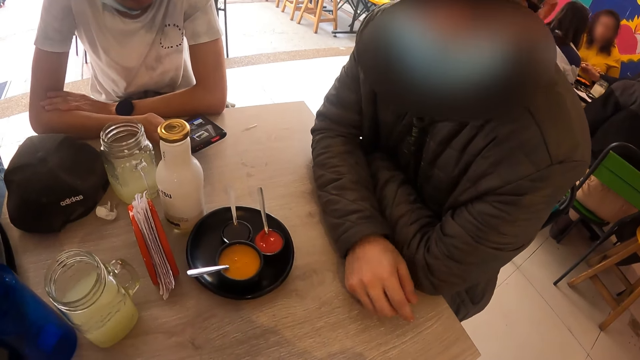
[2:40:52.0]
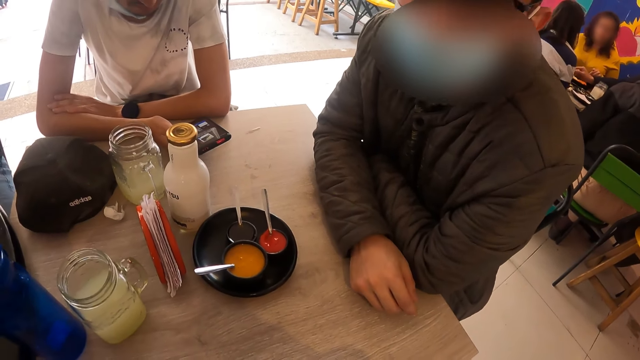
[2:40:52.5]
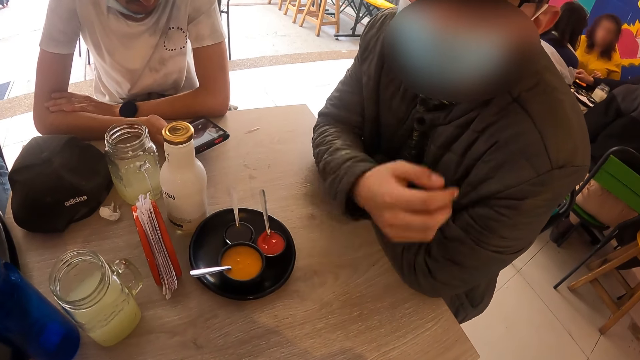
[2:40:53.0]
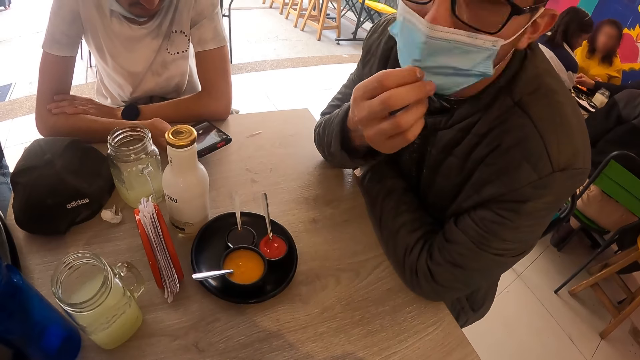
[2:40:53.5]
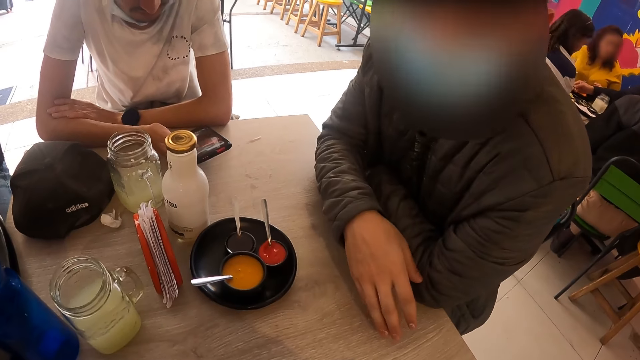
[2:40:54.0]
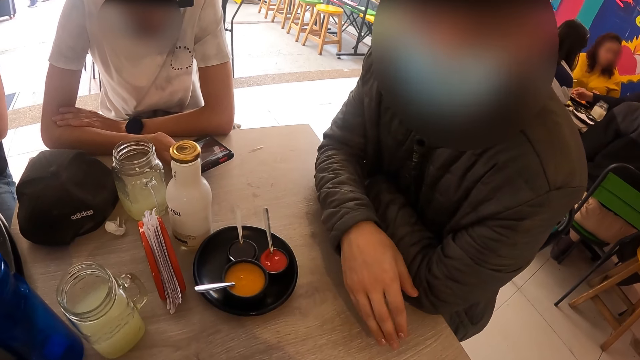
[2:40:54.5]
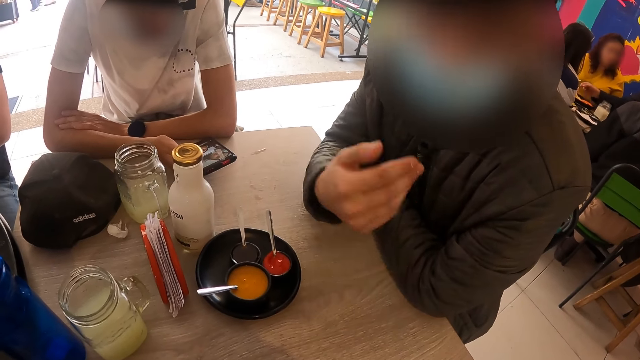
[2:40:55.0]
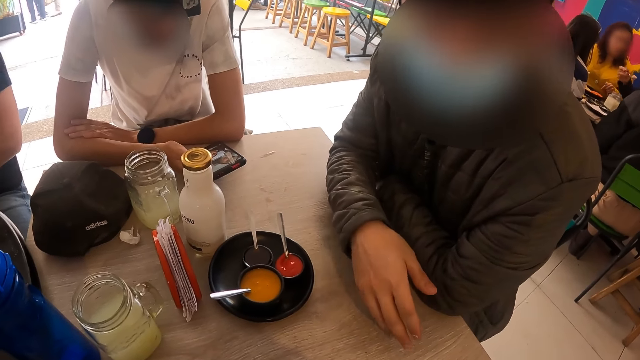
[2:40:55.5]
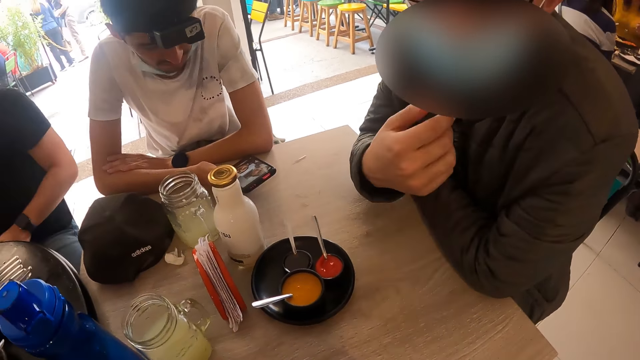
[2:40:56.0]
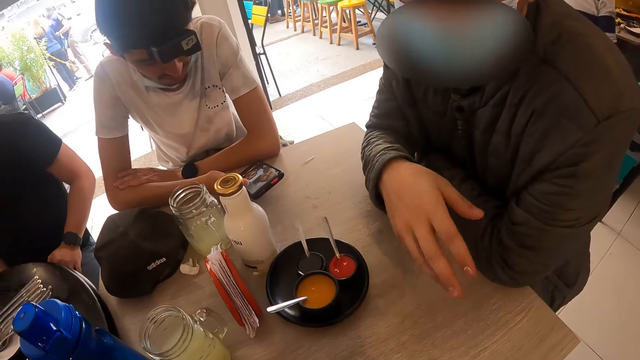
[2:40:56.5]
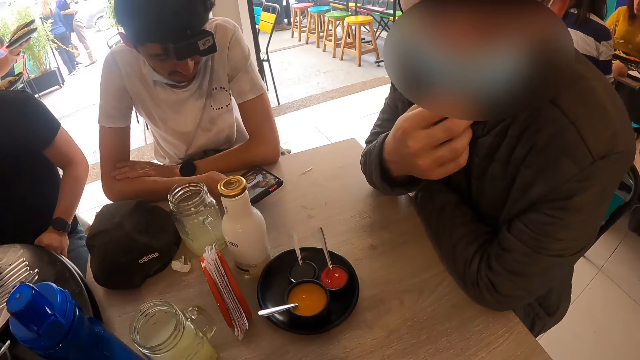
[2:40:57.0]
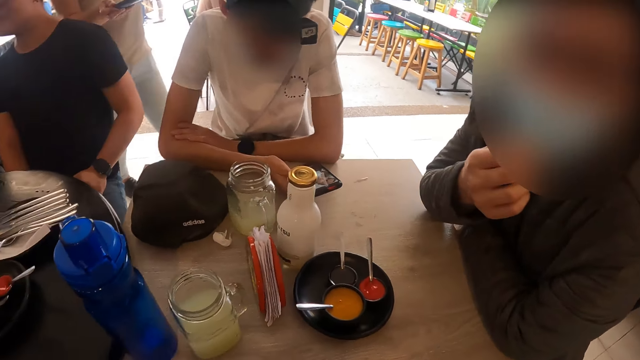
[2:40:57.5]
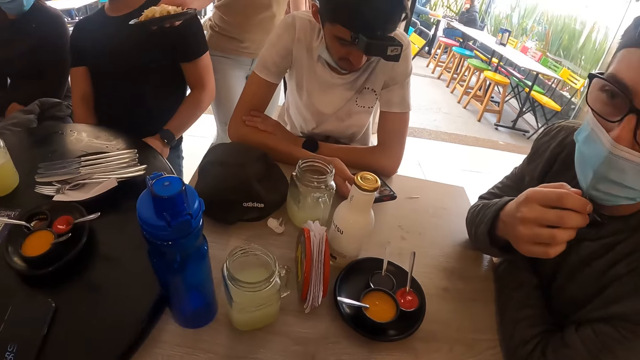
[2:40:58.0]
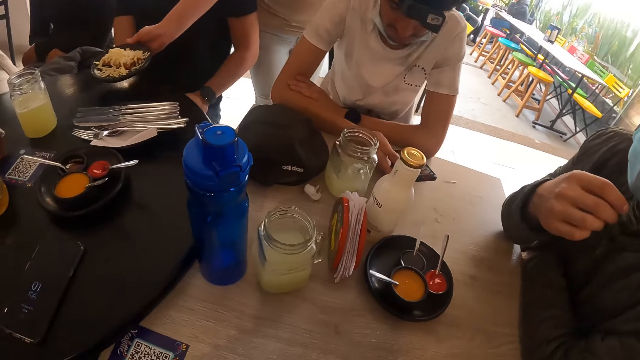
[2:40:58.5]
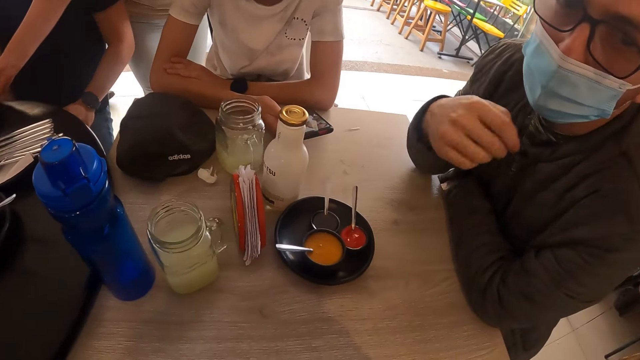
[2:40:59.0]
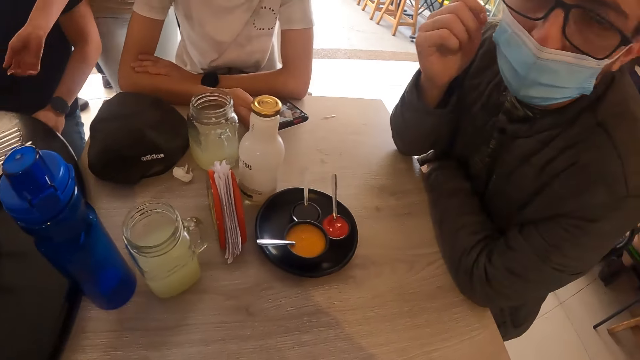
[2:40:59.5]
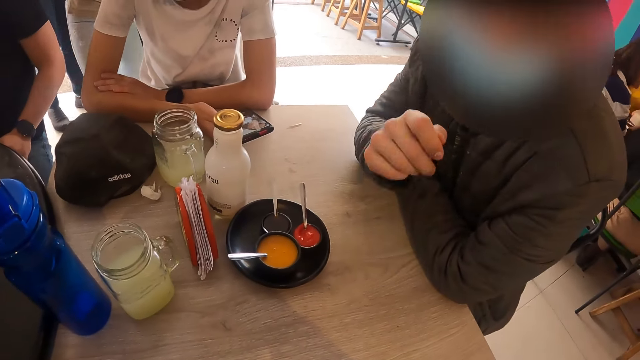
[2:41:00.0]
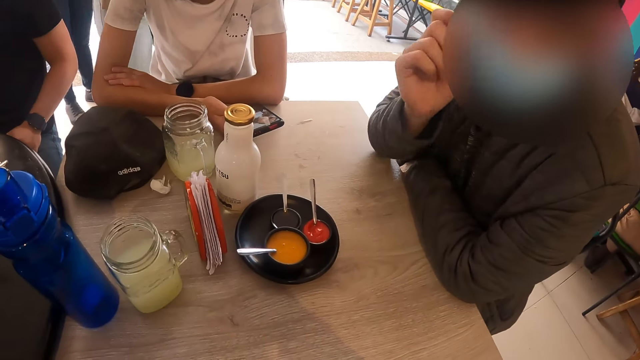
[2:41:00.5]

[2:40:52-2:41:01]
The man adjusts the nose mask on his face with his right hand. The man puts his hand on the table and gestures using his hands. The man adjusts his mask. The attendant serves another man a plate of cheese dog on a black table with her right hand.

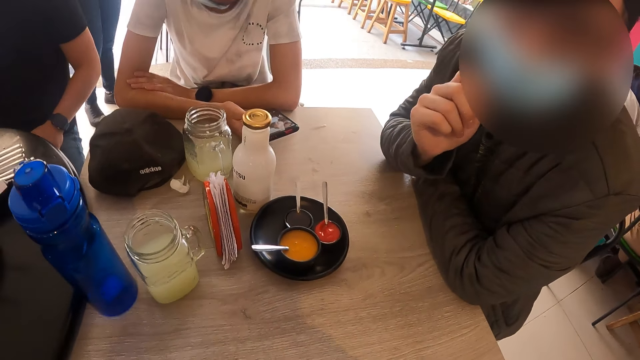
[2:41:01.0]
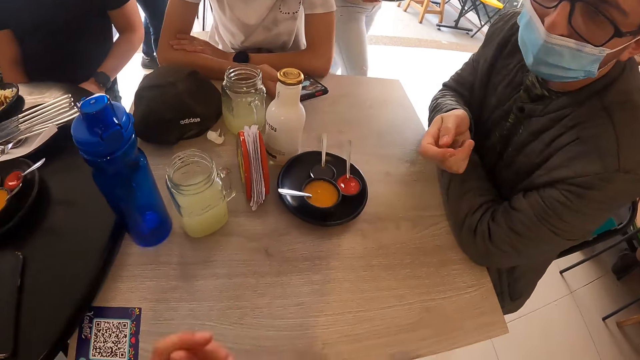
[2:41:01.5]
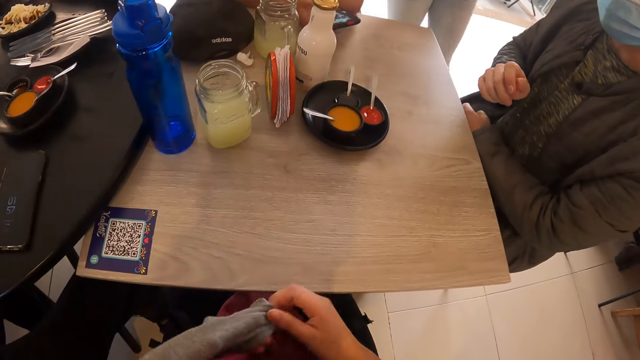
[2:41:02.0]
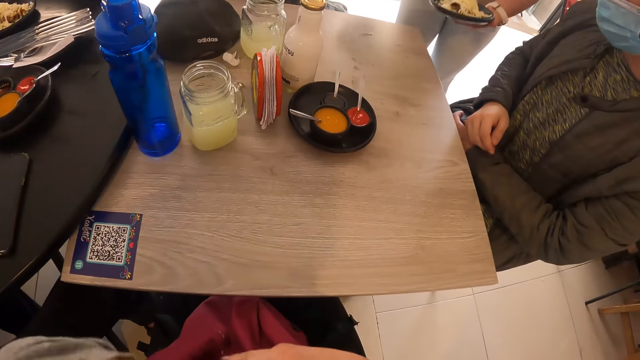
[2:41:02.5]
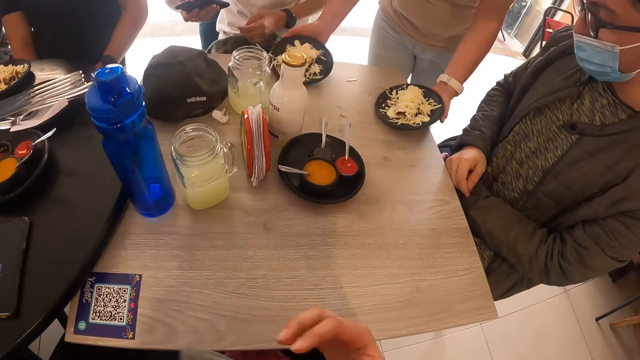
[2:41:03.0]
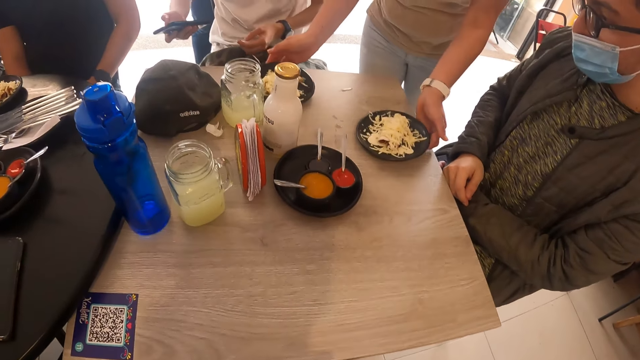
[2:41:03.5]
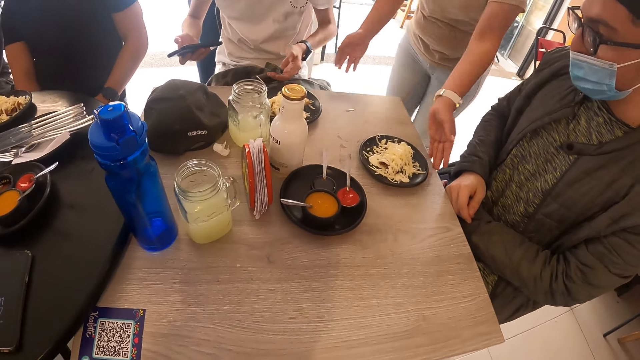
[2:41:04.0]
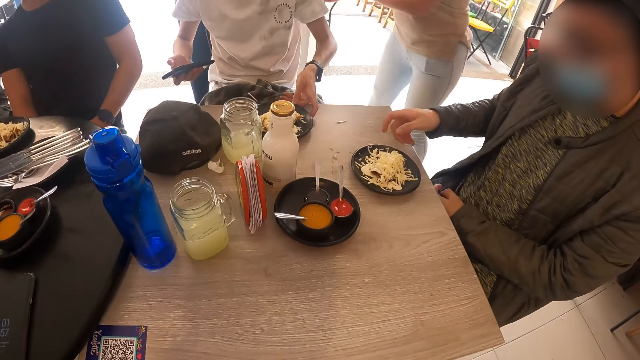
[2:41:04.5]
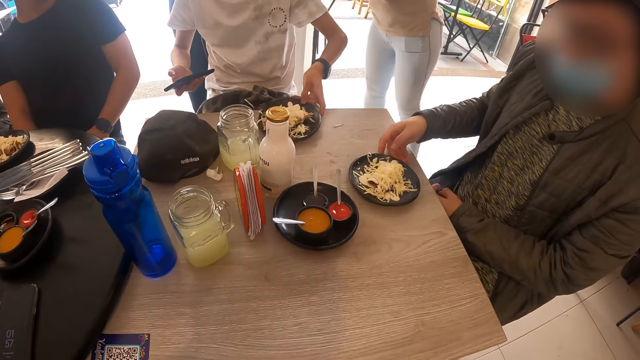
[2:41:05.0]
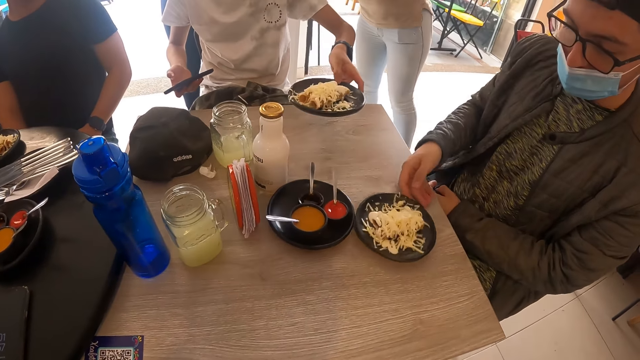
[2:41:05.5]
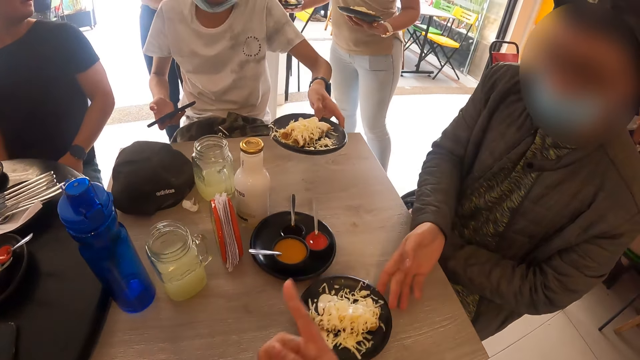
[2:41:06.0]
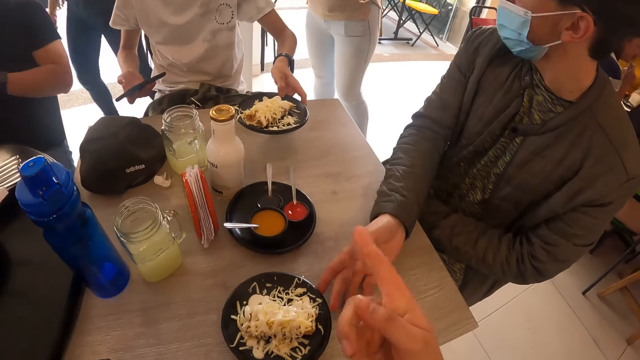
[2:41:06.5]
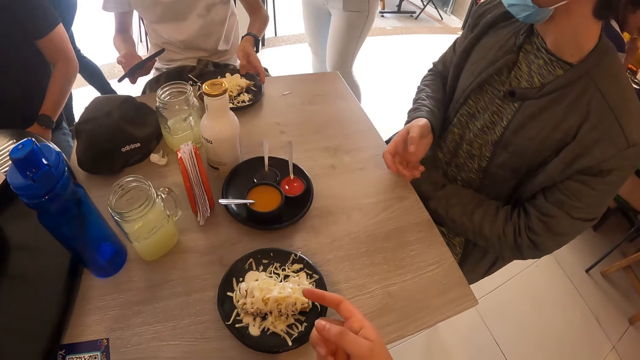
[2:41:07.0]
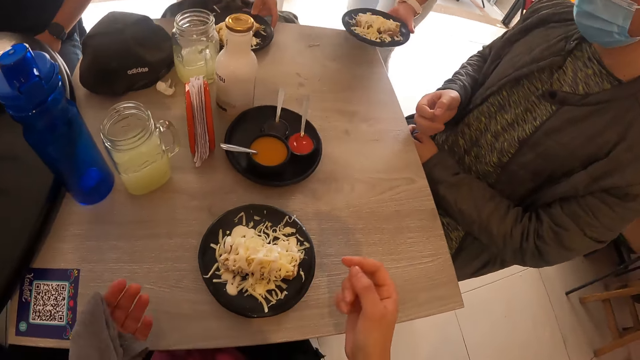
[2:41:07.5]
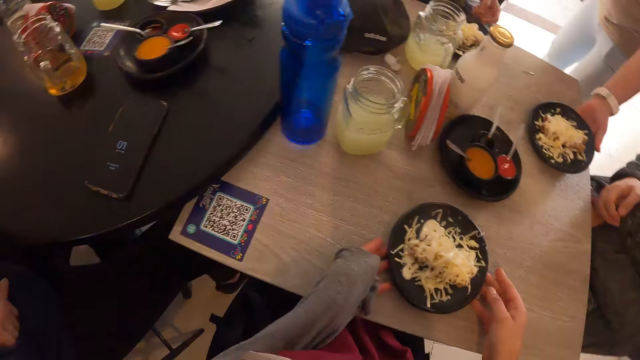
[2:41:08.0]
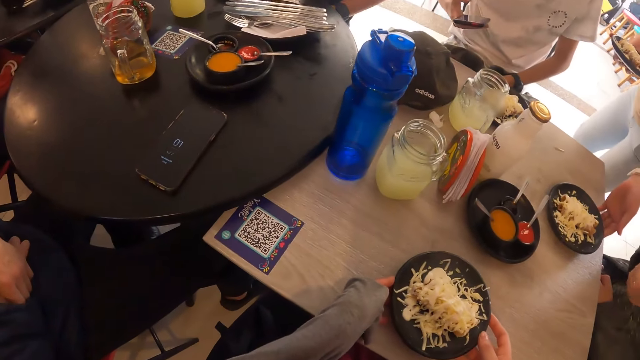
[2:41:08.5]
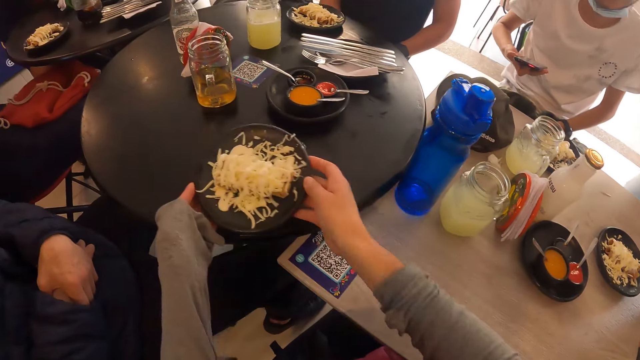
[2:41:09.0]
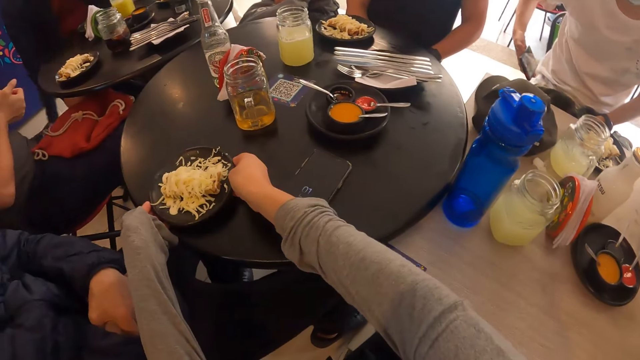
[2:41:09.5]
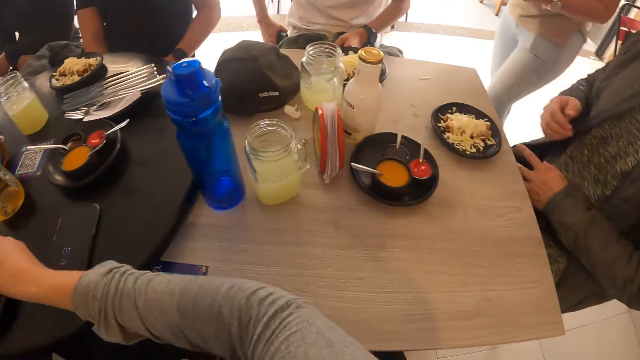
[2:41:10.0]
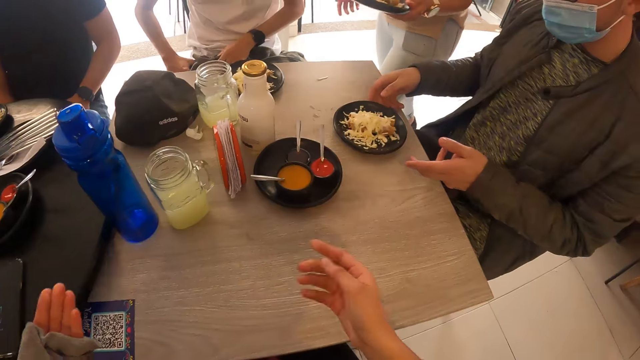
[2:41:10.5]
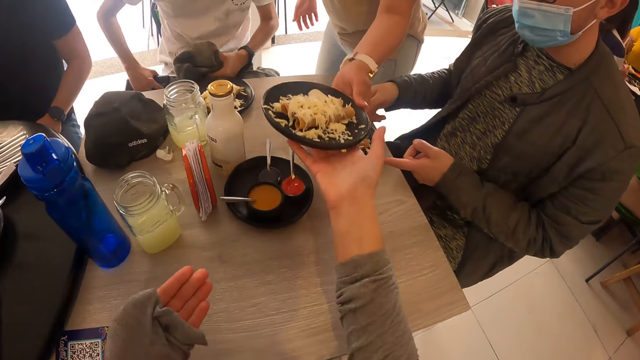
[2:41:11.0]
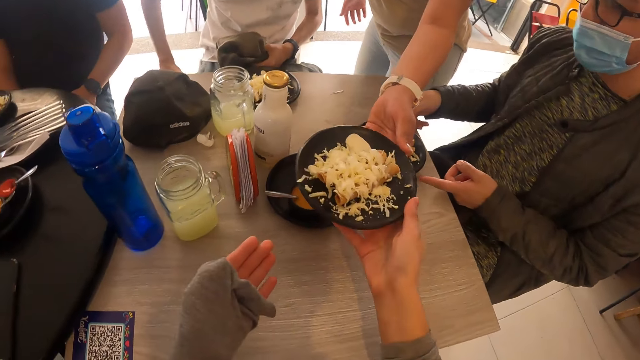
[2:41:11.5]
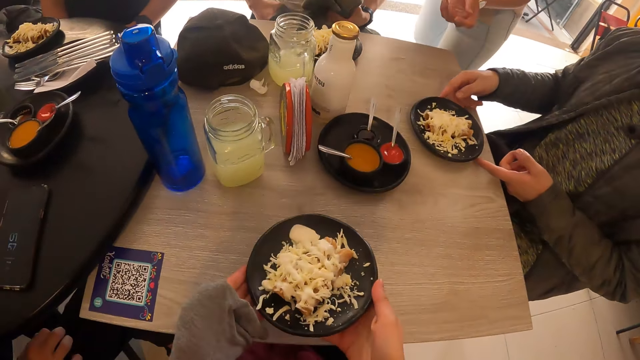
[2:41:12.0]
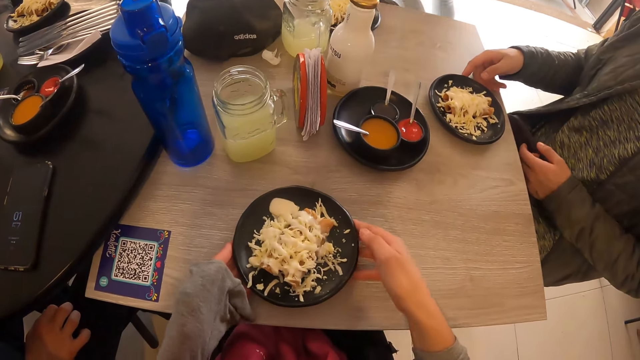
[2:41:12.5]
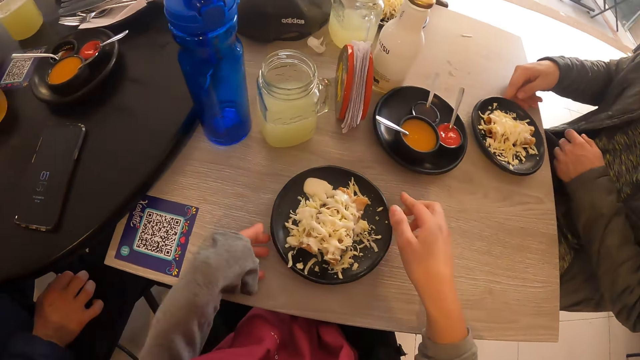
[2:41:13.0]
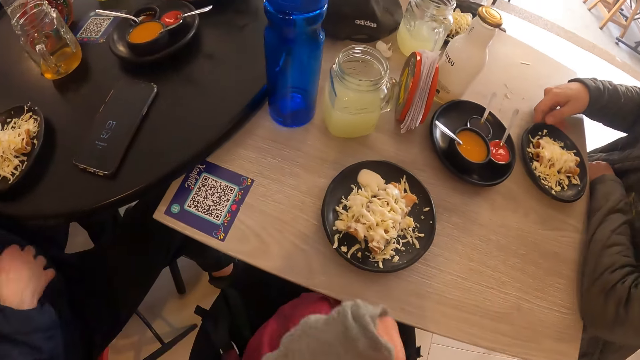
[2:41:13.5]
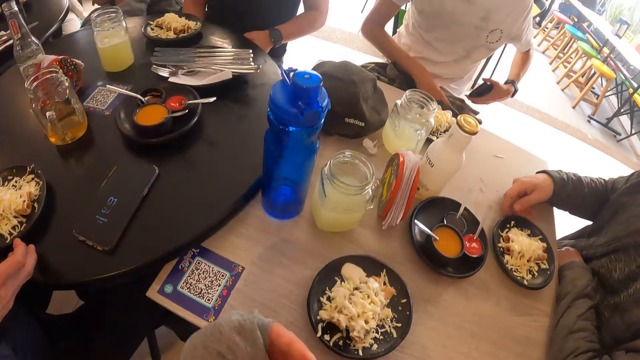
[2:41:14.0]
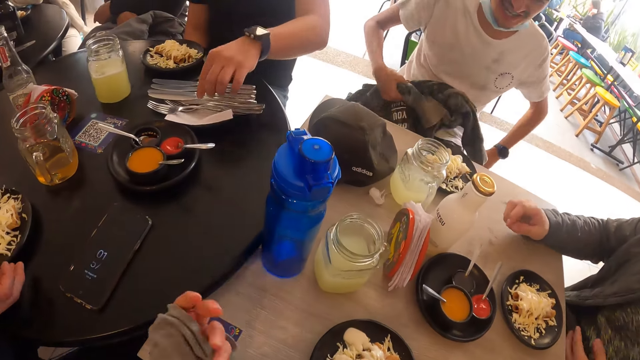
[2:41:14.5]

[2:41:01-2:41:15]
The camera wearer puts his hands together. The attendant drops plates of cheese dog or salad on the table with both hands. The camera wearer touches his bag. A man picks up a plate of cheese dog from the table. Another man shifts a plate of cheese dog on the table with his right hand. The first man drops the plate of cheese dog on the table with his left hand. The attendant drops a plate of cheese dog on the table with her left hand. The camera wearer picks up the plate of cheese dog from the table. He holds the plate of salad with both hands, and lifts the plate of salad to another table. He drops the cheese dog on the black table with both hands. He removes his hands from the plate of salad. The attendant passes a plate of cheese dog to the camera wearer with her left hand. The camera wearer holds the plate of salad using both hands. He drops the plate of cheese dog on the table with both hands.
